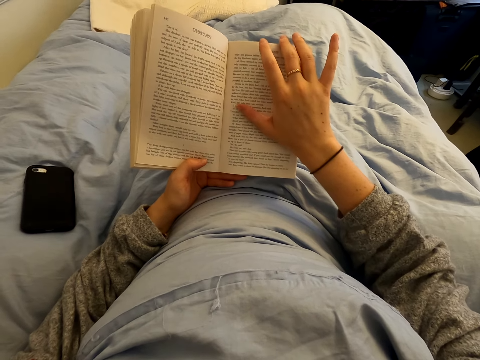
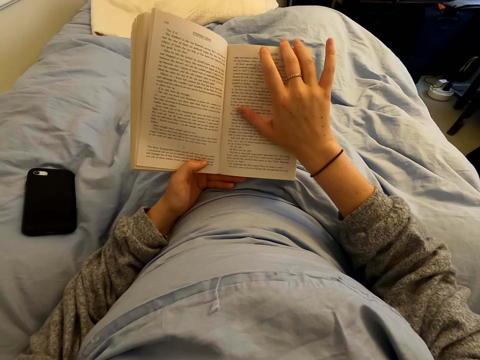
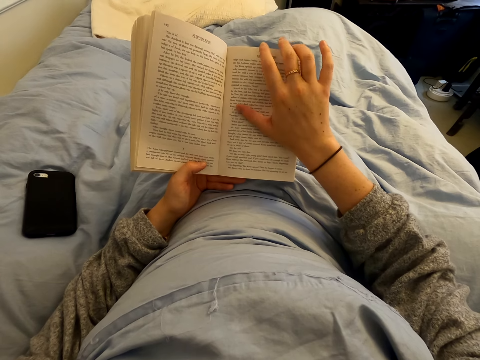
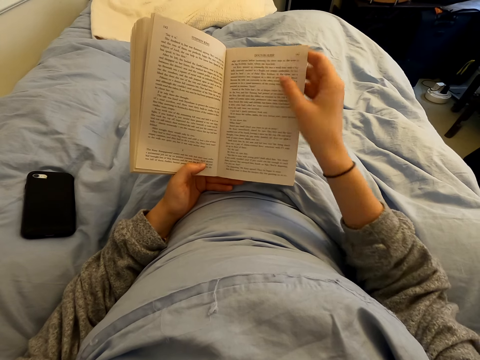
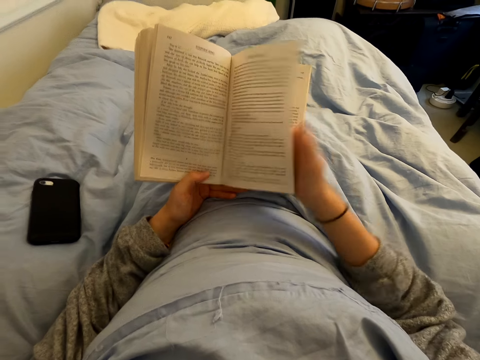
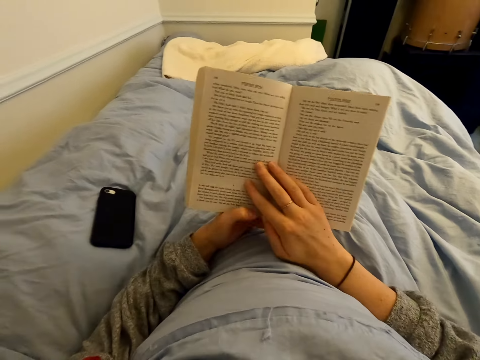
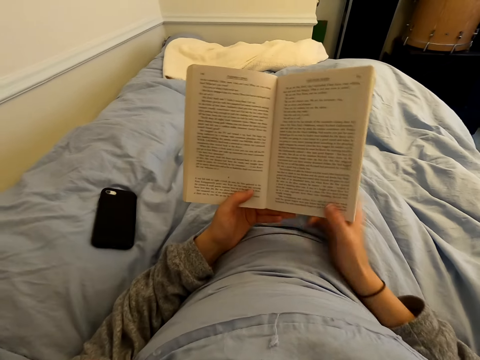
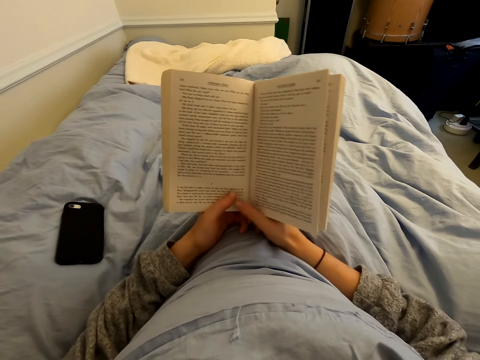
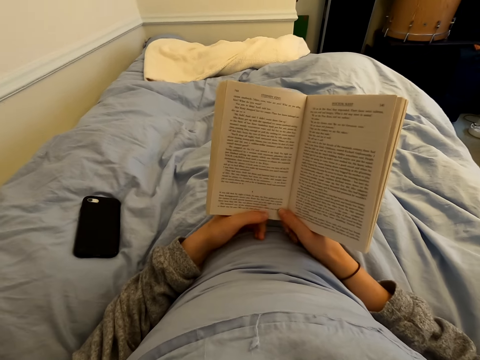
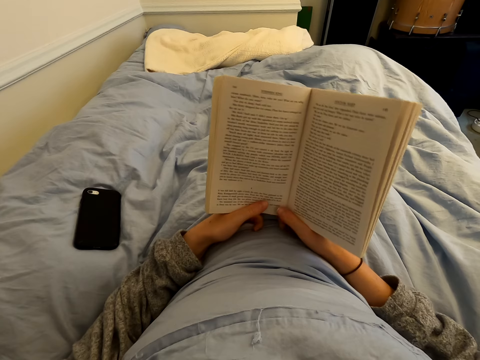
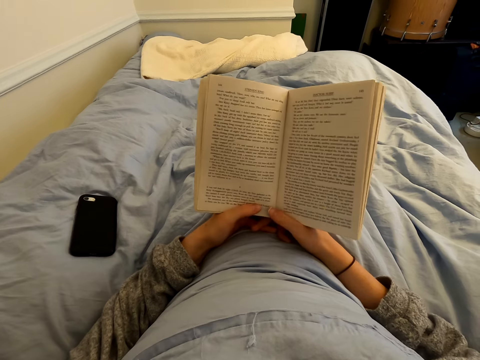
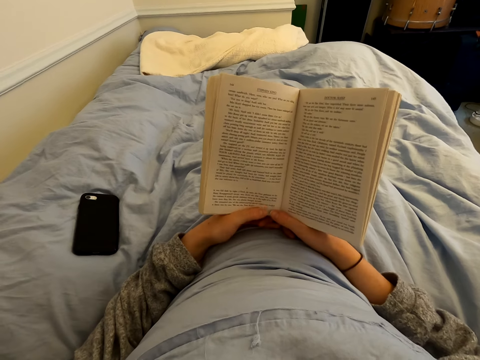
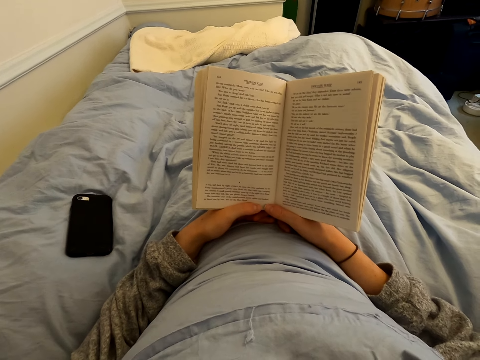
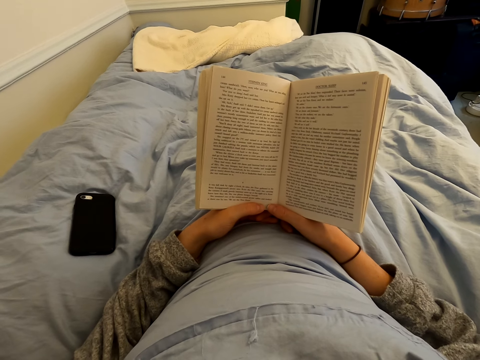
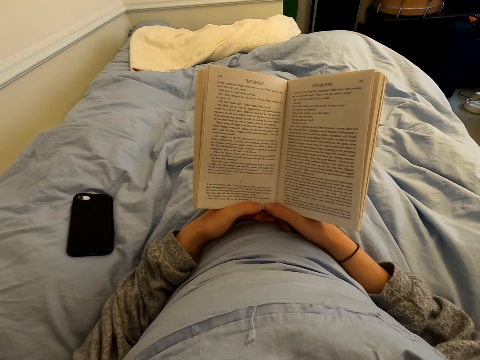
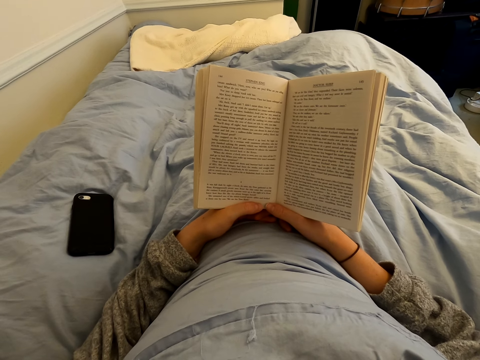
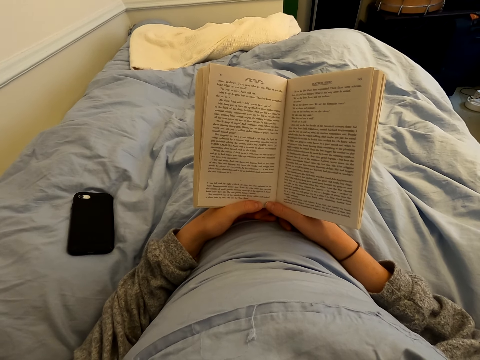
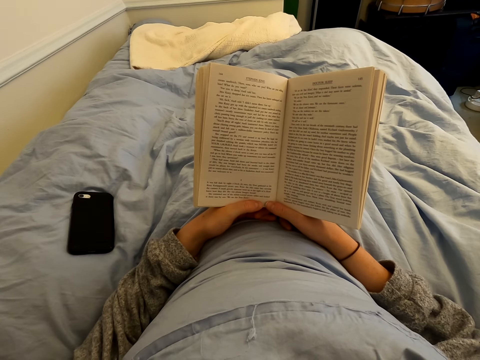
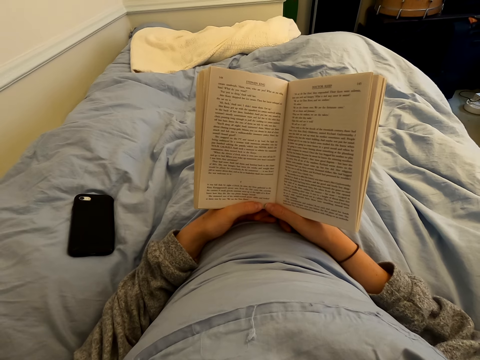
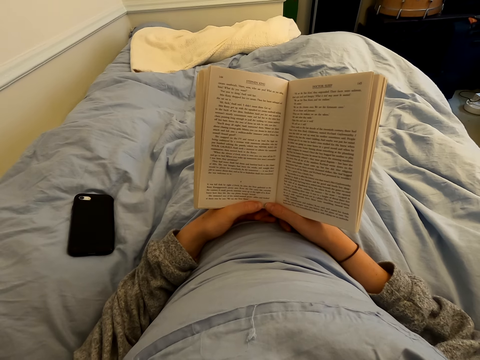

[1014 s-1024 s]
The camera wearer holds a page. They open another page. They read the book.

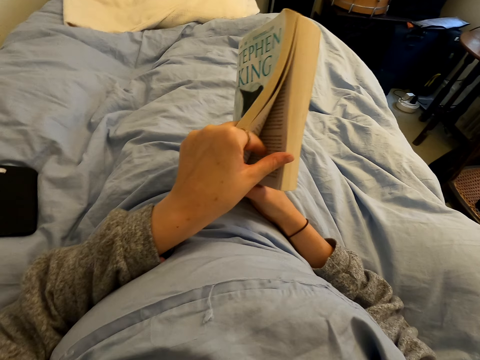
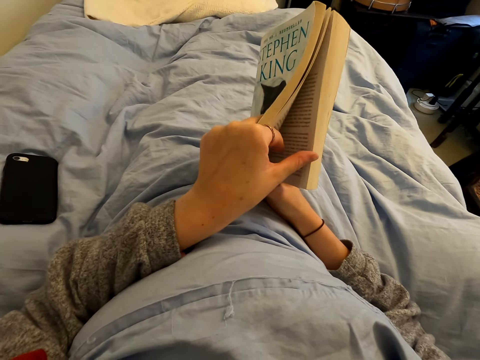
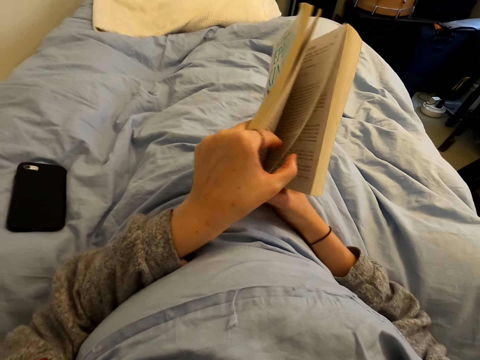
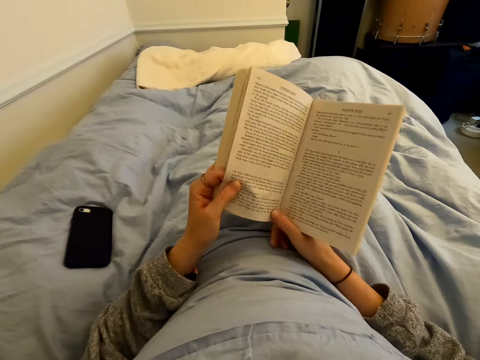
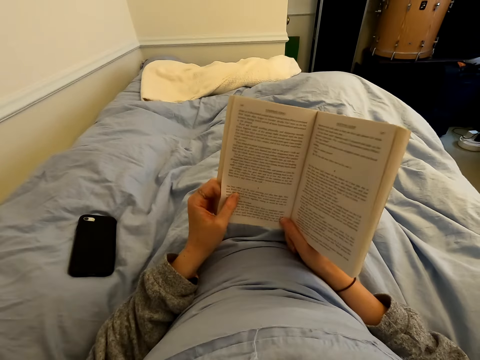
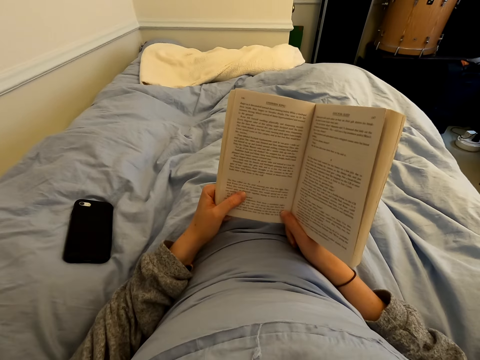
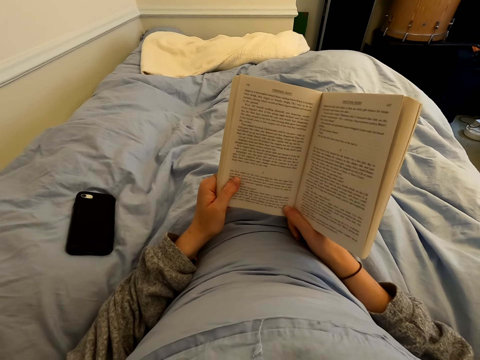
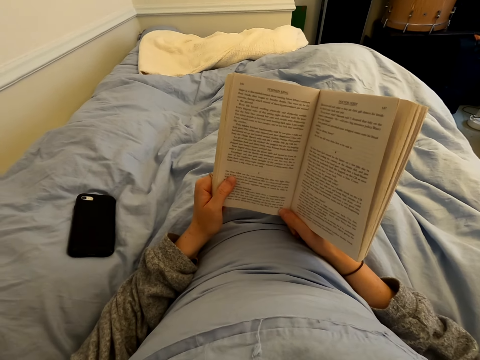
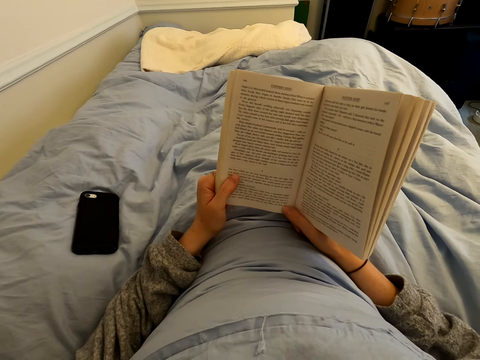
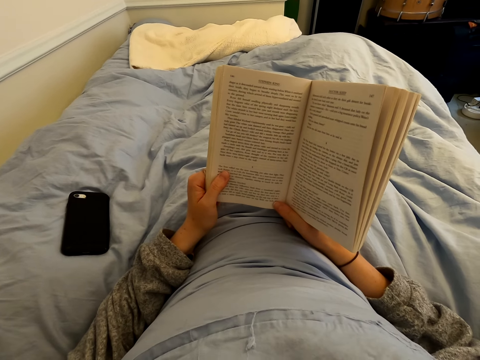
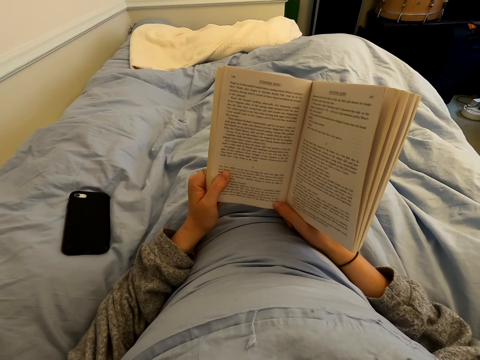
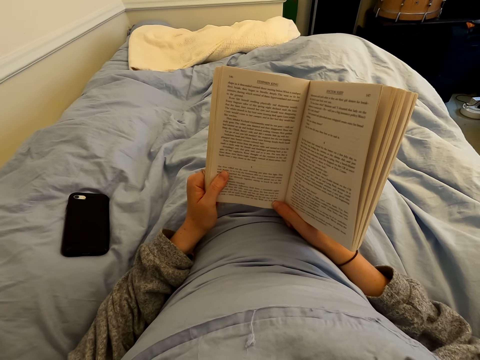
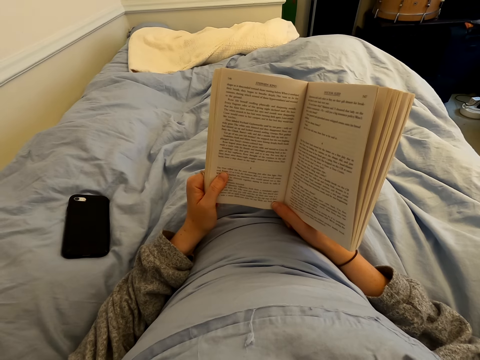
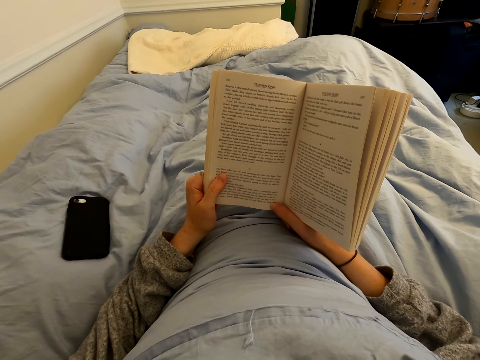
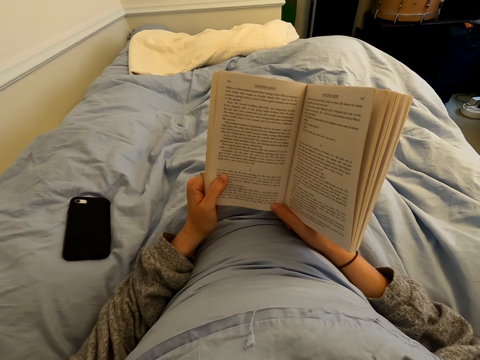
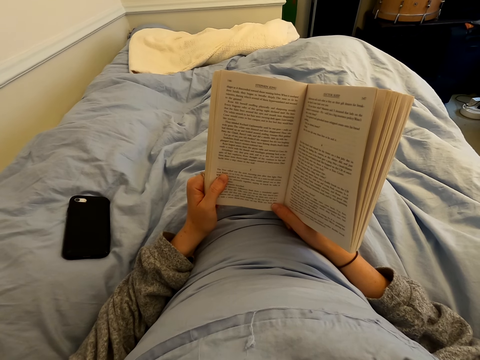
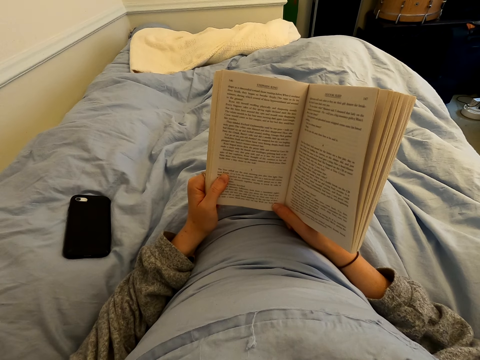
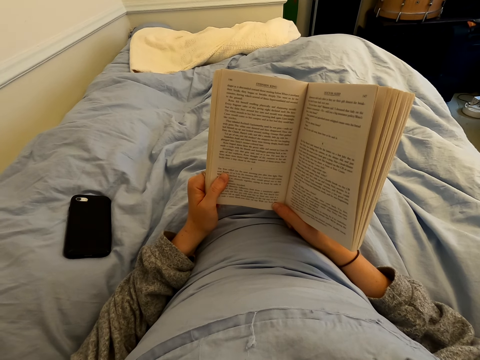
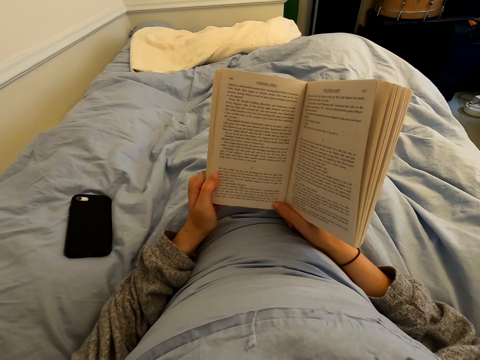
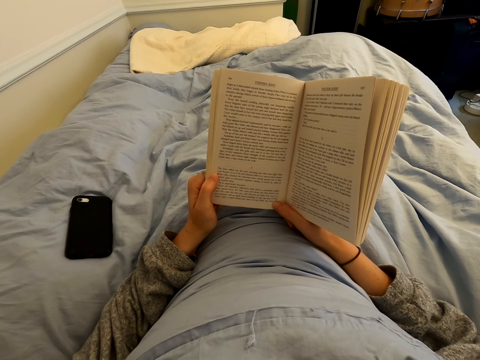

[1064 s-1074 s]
The camera wearer opens another page. They read the book.

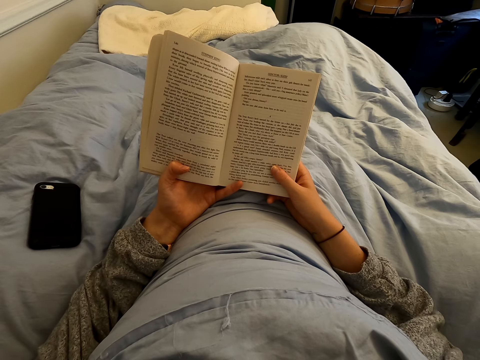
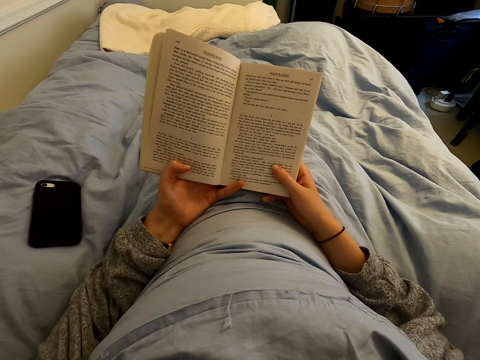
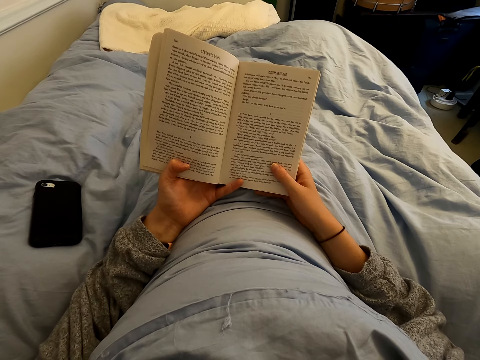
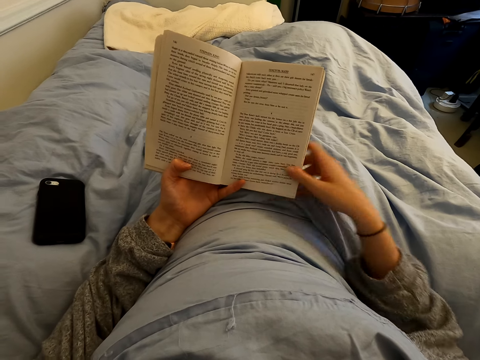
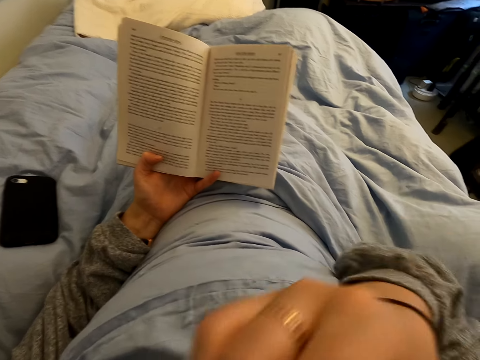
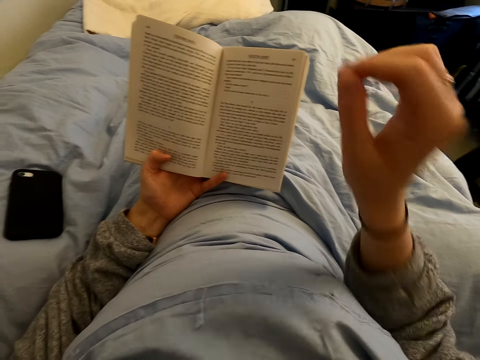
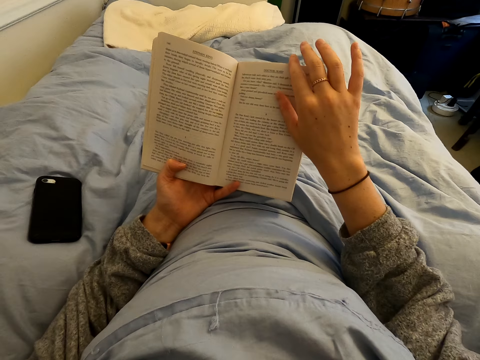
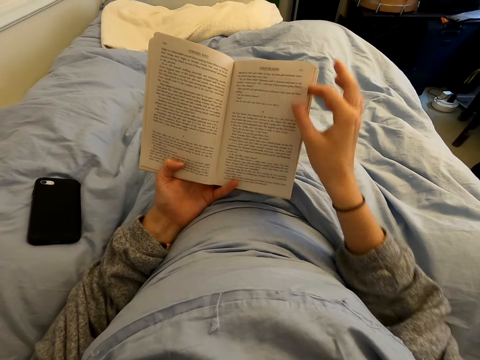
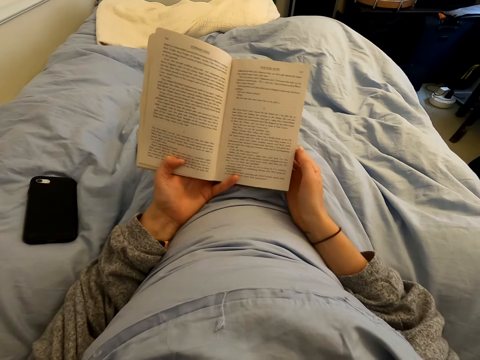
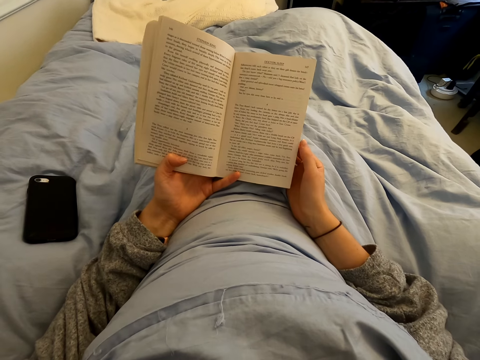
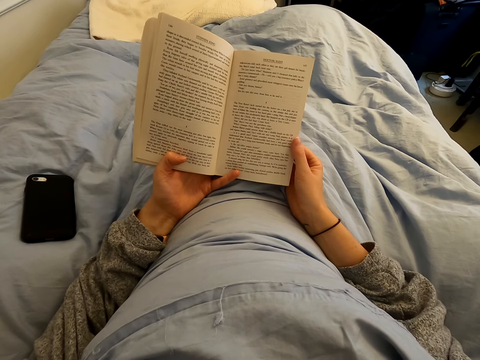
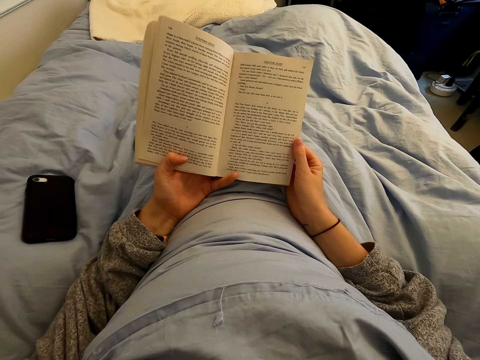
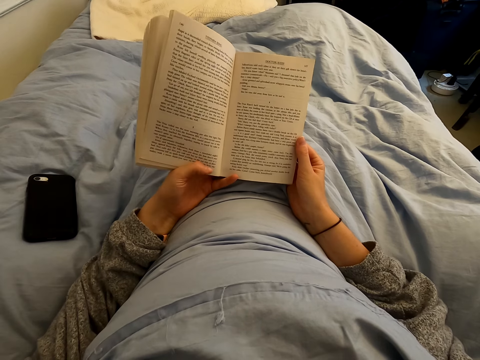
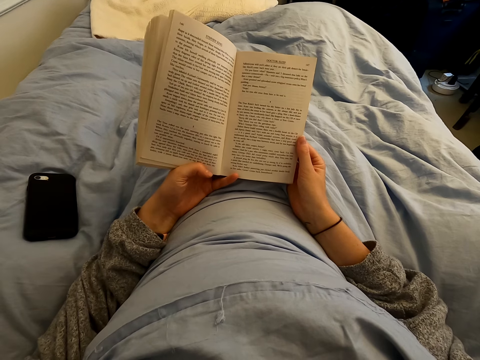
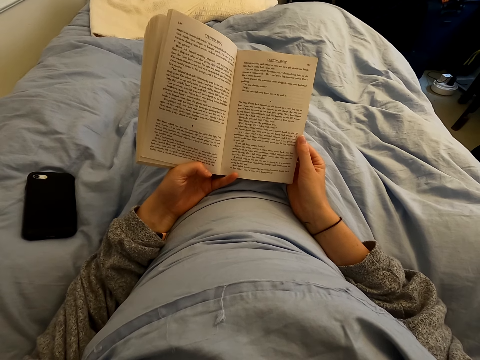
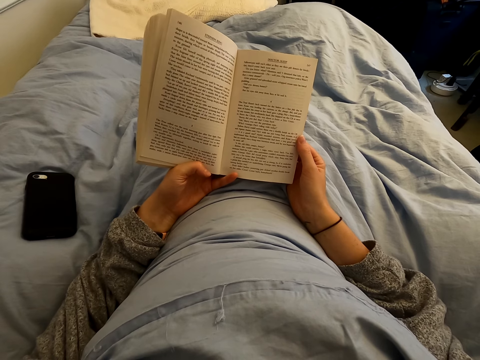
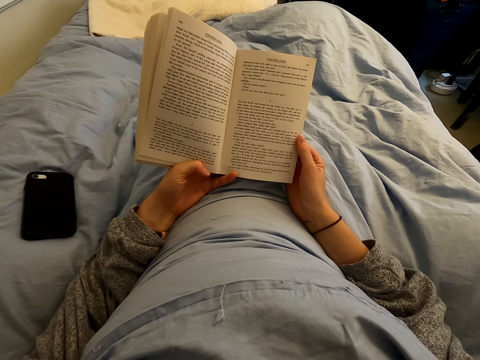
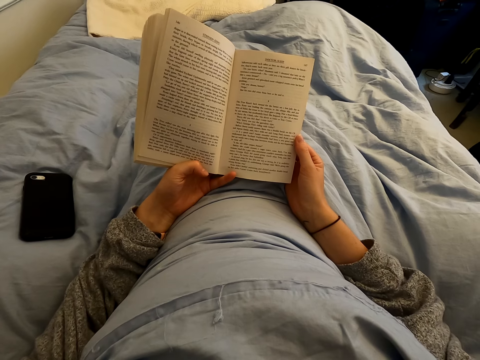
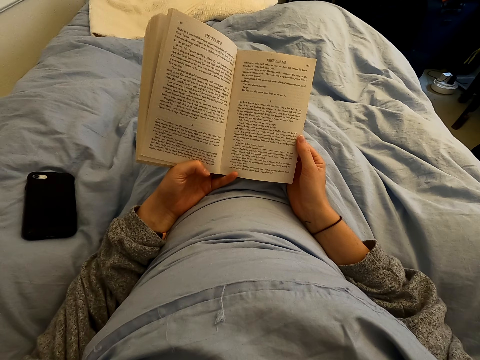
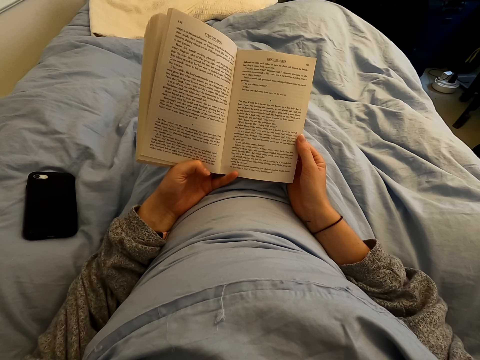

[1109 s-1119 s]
The camera wearer swings the right hand. He scratches his face. He touches something. He swings the right hand. He touches the book with the right hand, holds the book with the right hand and reads the book.
